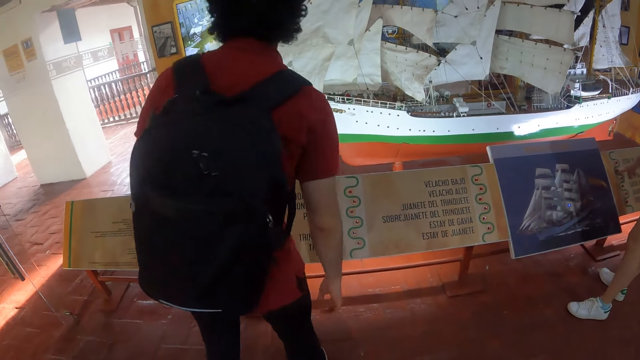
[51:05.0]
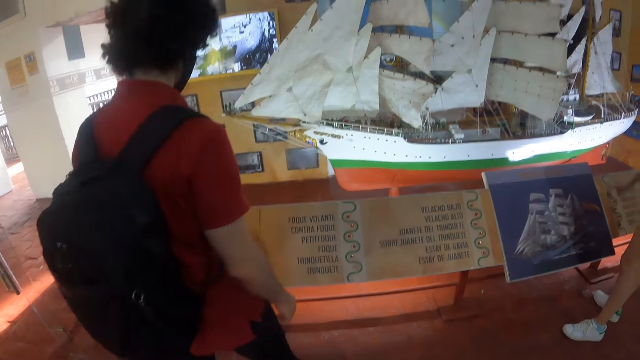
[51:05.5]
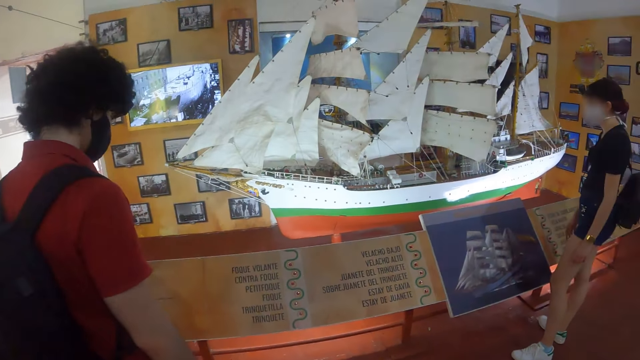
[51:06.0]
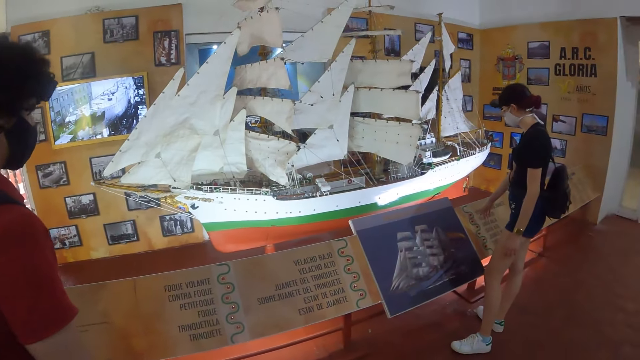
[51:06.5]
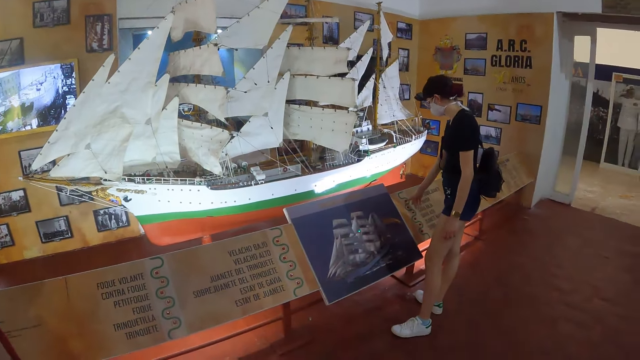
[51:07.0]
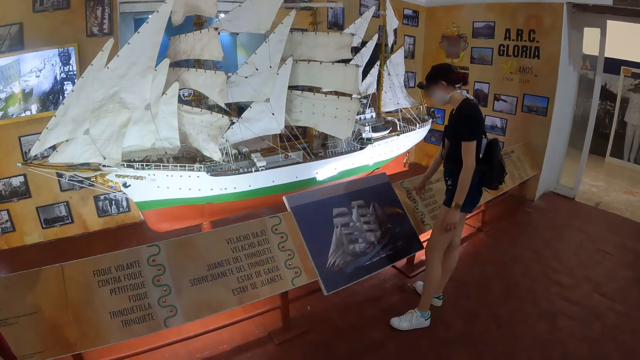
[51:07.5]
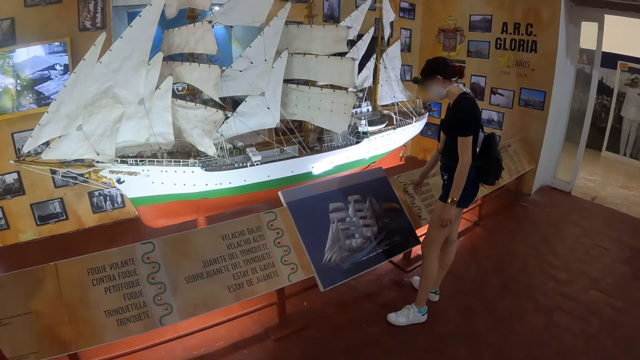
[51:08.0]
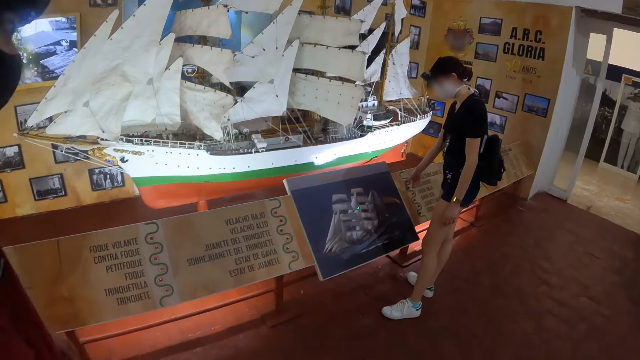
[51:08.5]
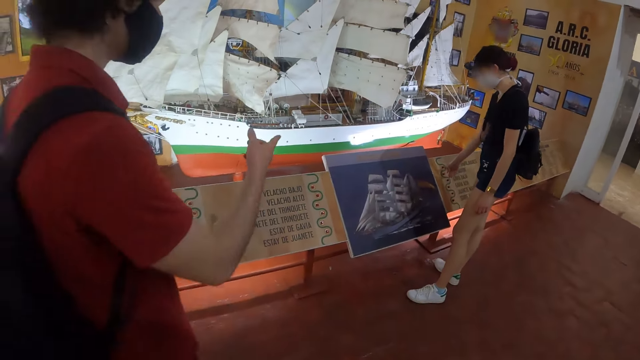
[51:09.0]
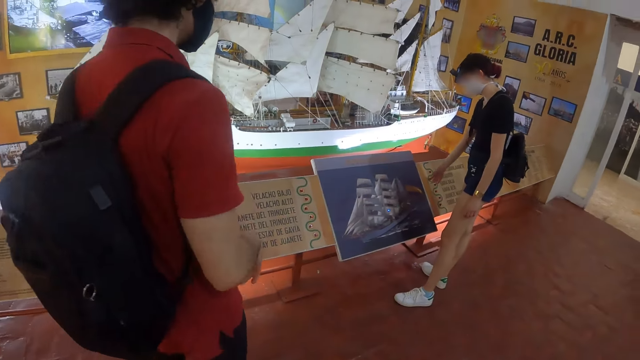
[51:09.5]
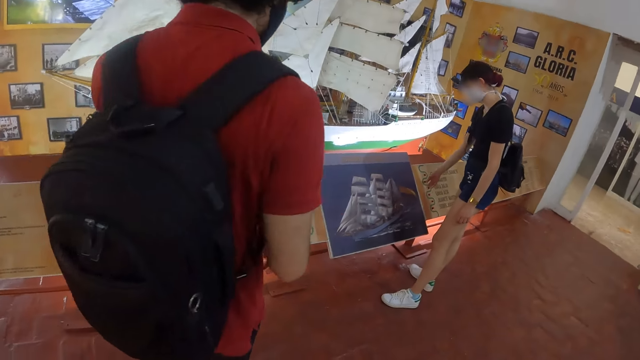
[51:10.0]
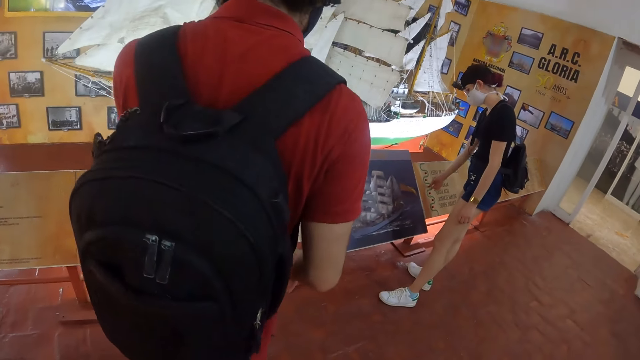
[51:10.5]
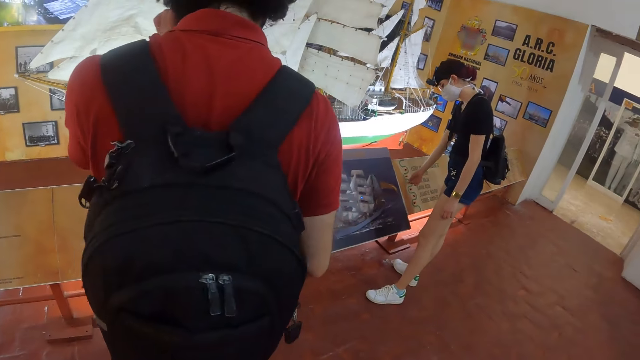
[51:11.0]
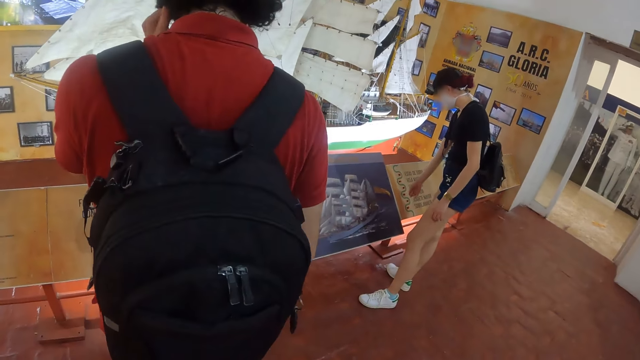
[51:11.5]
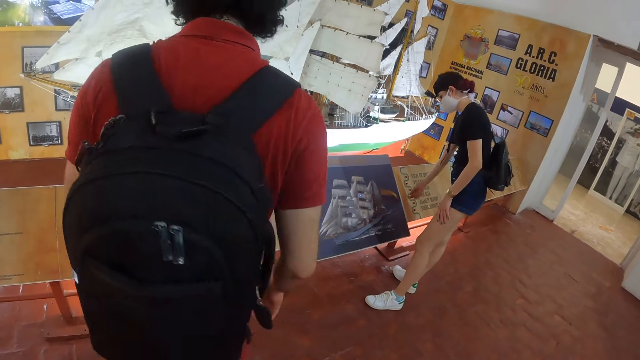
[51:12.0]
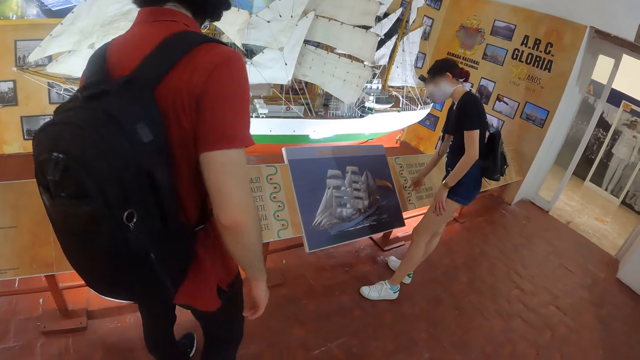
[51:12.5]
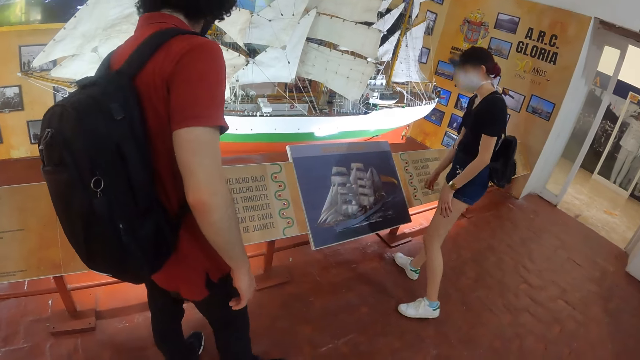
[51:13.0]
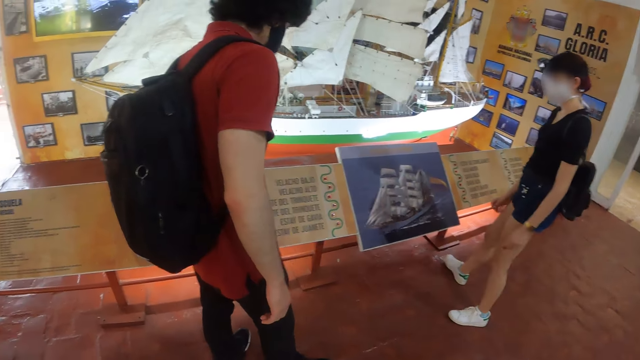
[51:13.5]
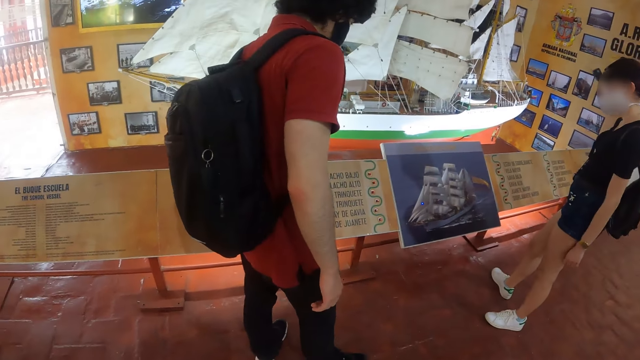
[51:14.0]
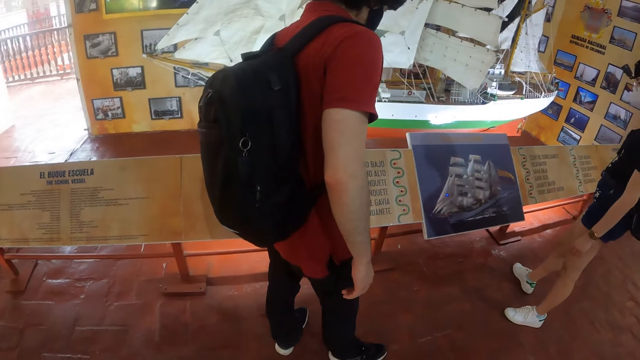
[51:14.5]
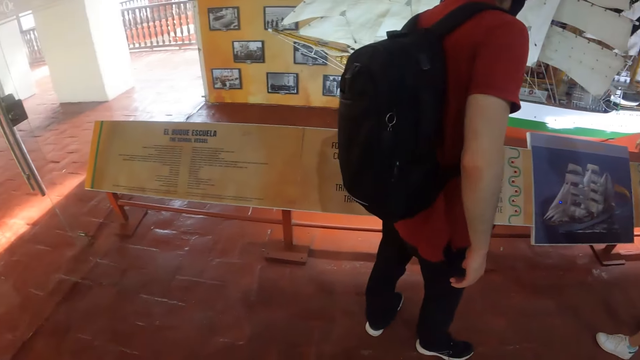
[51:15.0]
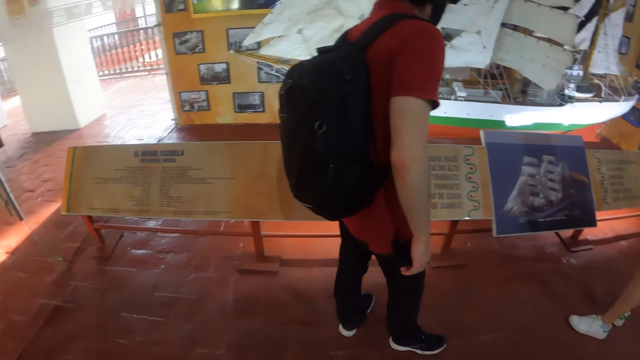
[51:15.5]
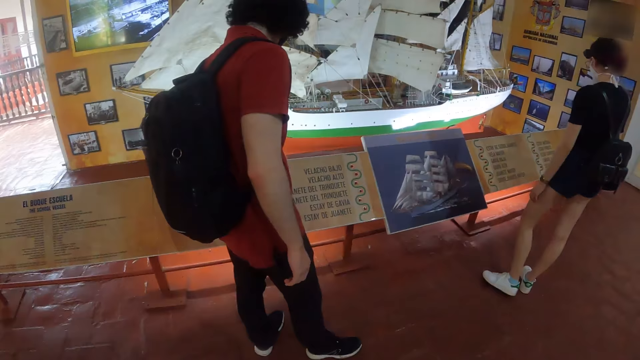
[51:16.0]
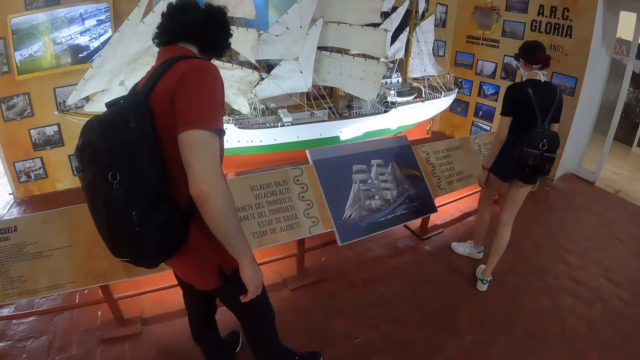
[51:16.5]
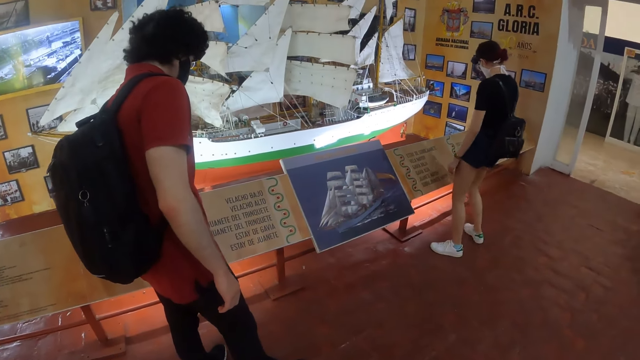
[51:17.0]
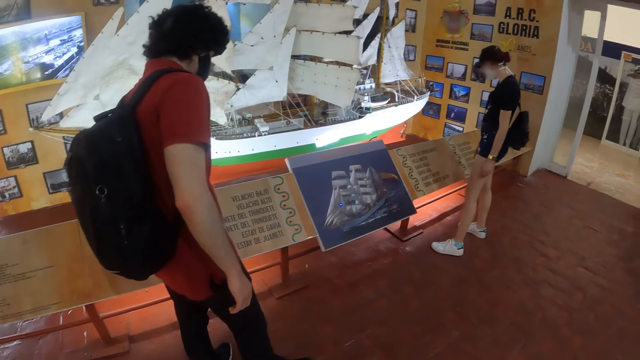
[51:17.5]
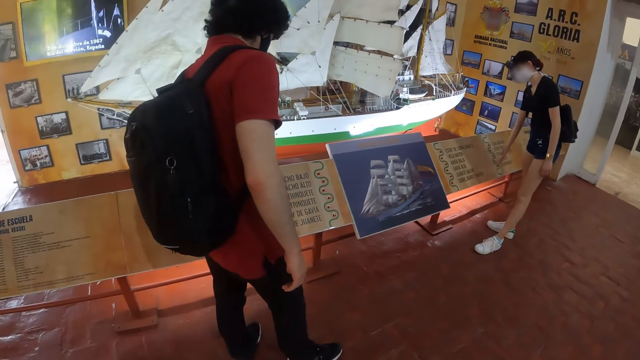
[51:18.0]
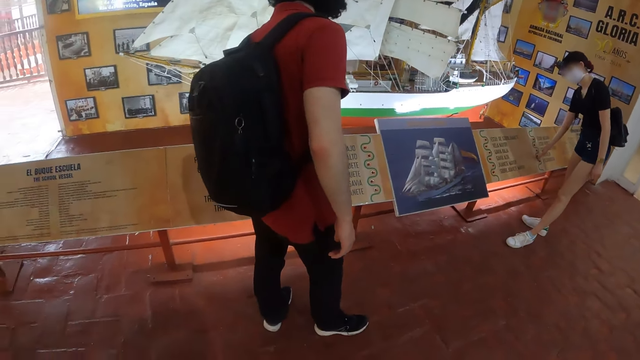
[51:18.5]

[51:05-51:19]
A person points at a poster. The camera wearer looks around.

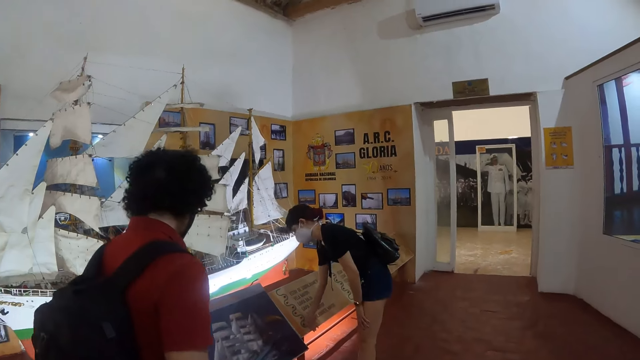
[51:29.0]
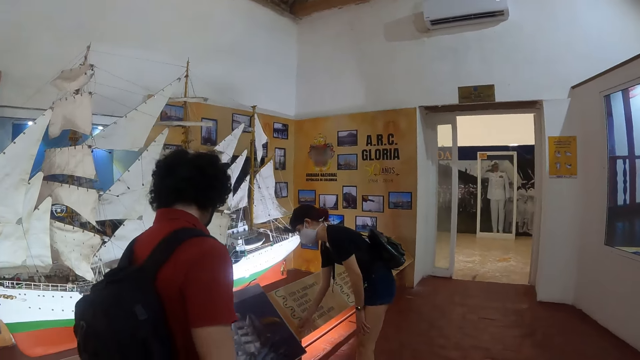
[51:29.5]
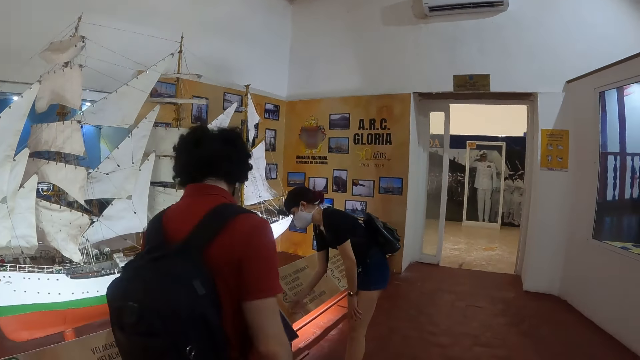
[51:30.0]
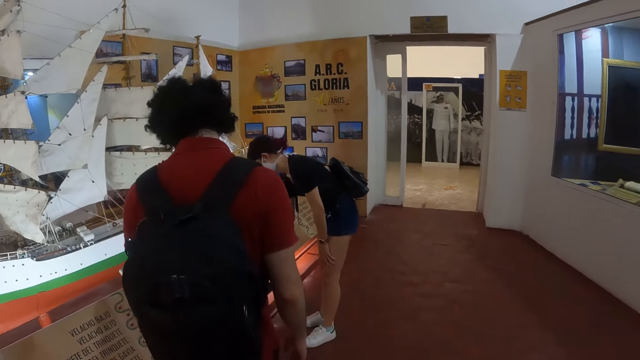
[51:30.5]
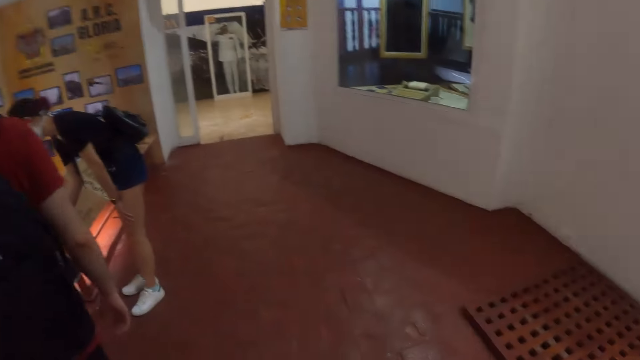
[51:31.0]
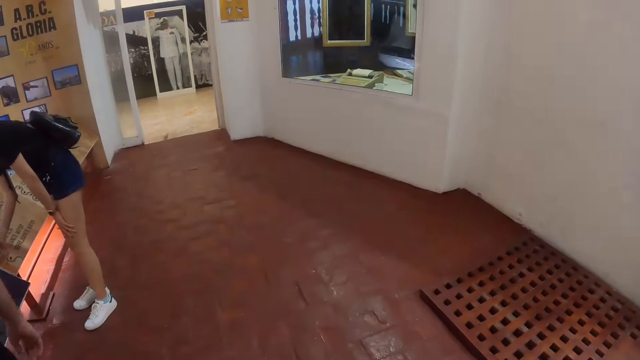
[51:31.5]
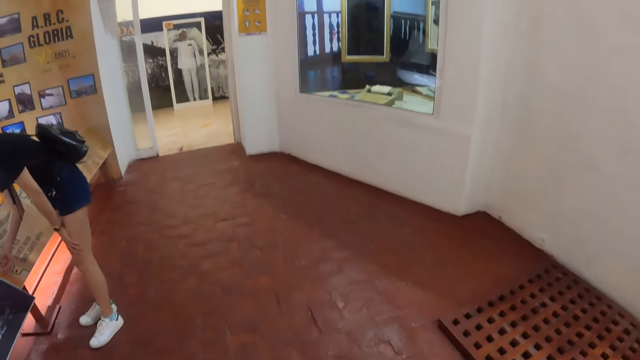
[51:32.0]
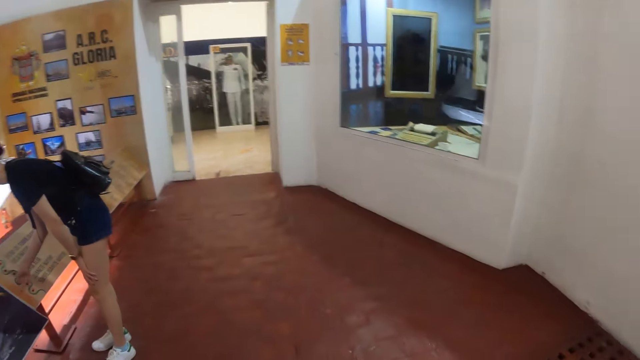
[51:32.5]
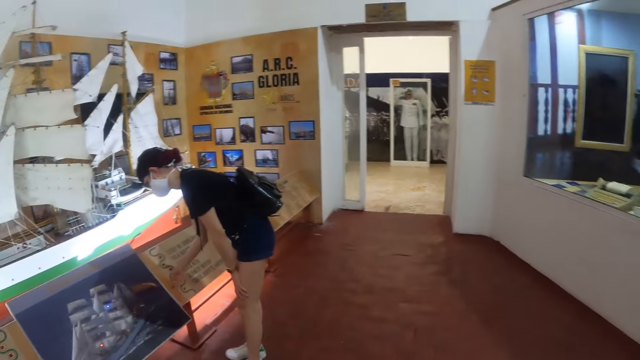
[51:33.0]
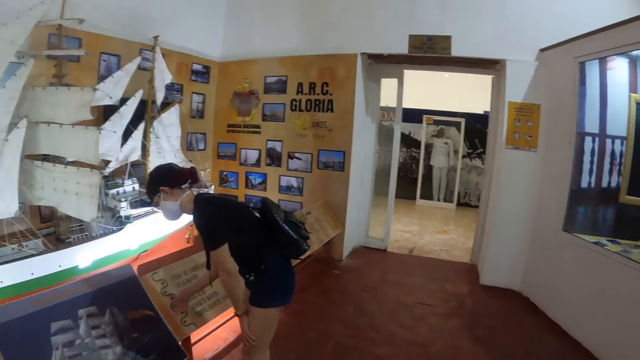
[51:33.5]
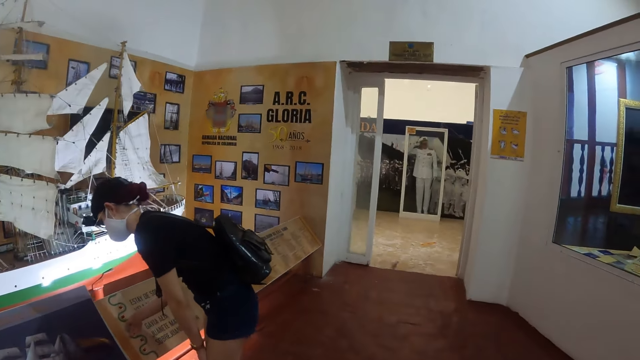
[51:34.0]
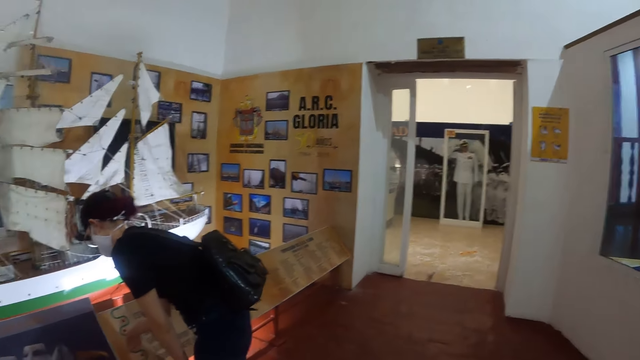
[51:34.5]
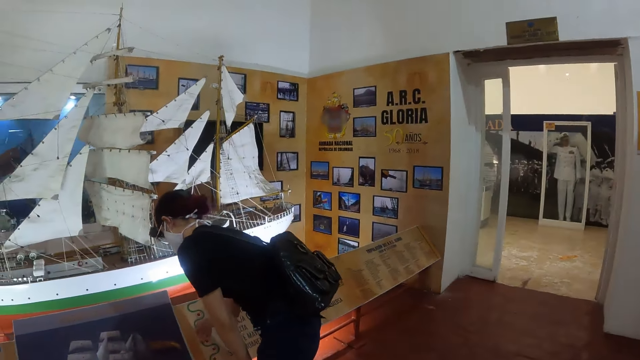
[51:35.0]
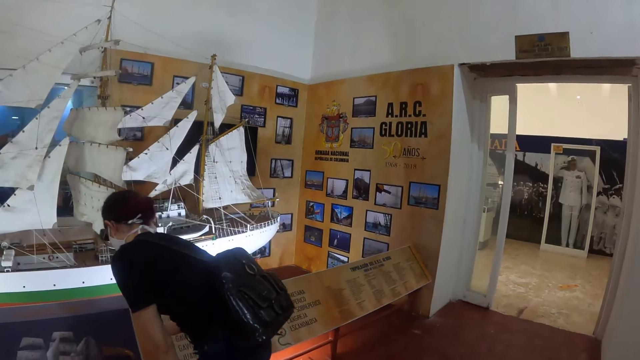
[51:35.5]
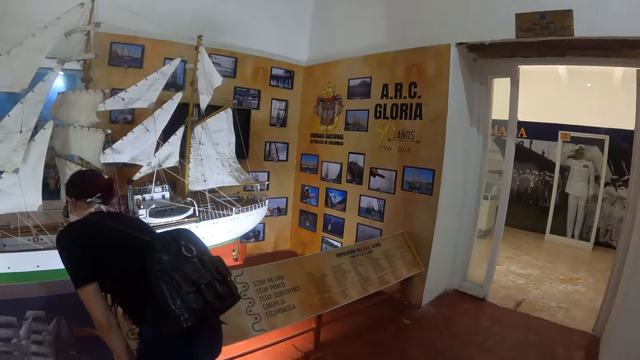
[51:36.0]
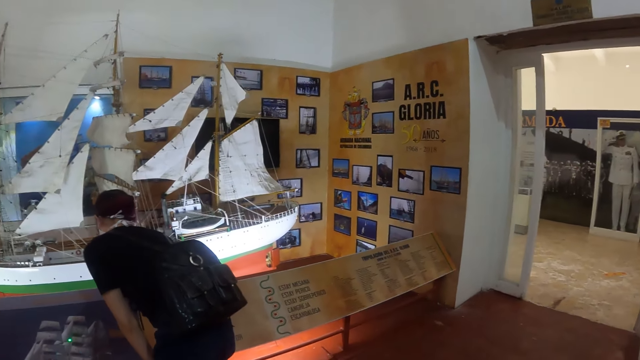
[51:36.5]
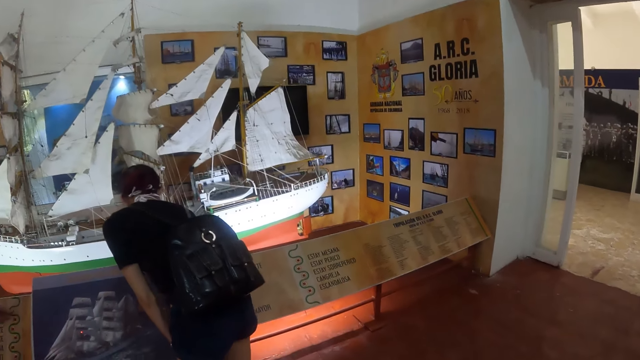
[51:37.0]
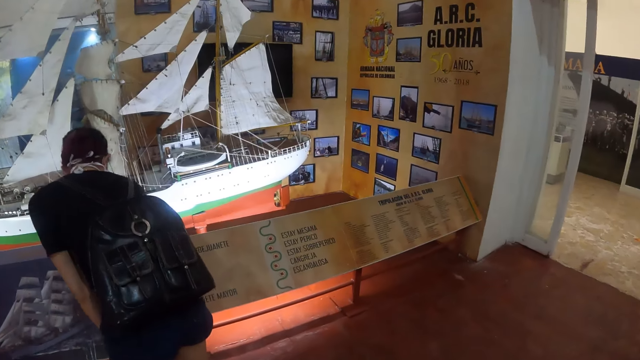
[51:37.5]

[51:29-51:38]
The camera wearer walks around.
